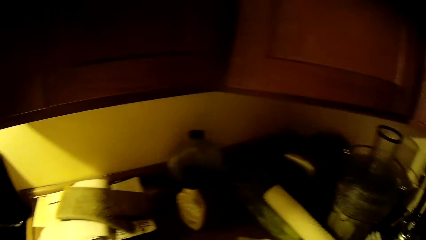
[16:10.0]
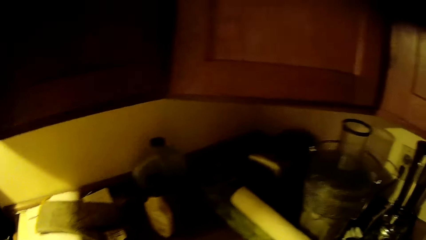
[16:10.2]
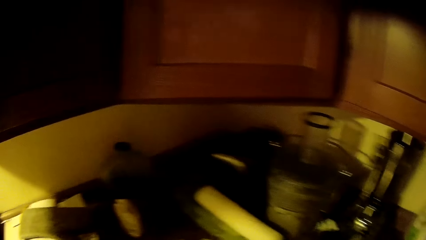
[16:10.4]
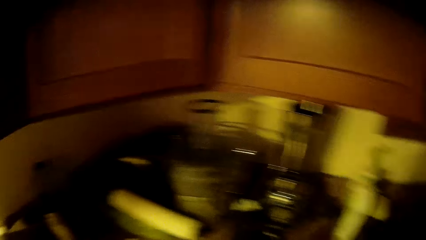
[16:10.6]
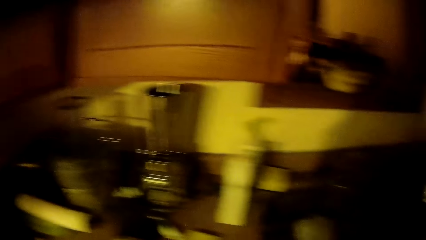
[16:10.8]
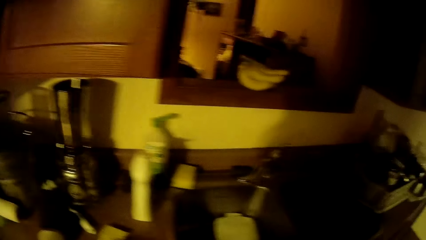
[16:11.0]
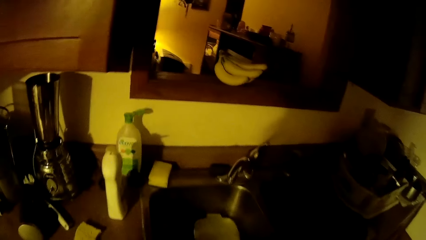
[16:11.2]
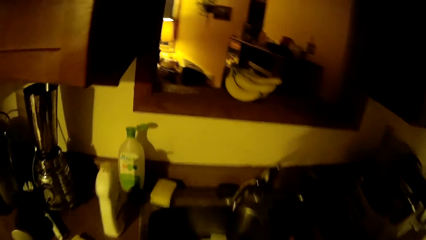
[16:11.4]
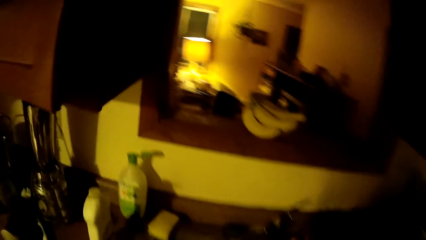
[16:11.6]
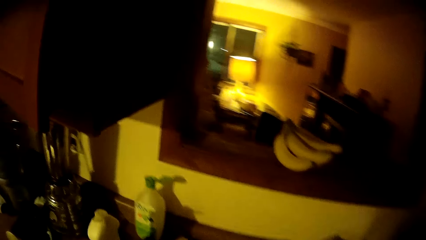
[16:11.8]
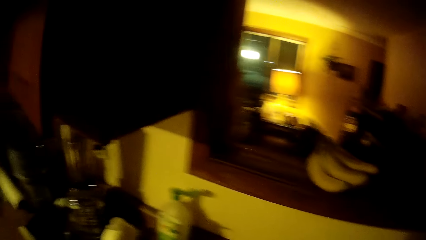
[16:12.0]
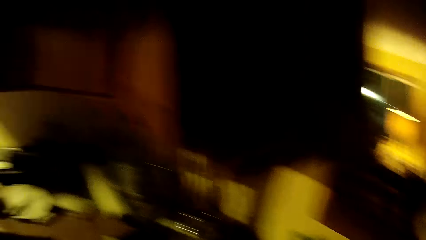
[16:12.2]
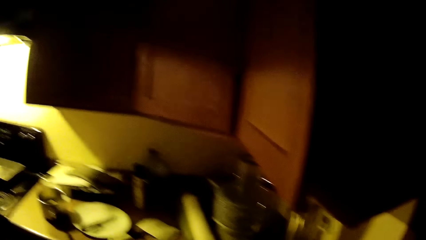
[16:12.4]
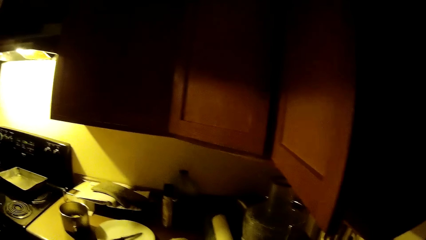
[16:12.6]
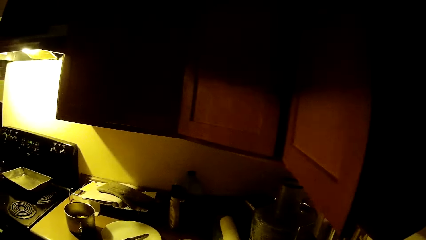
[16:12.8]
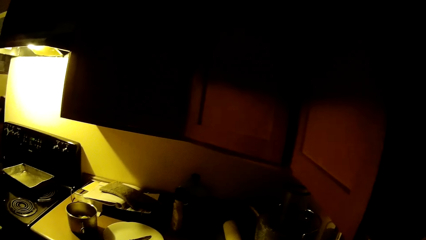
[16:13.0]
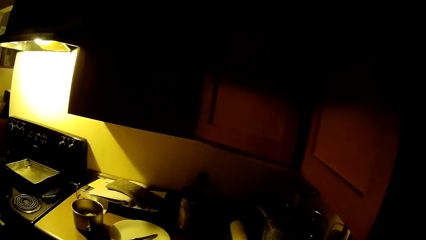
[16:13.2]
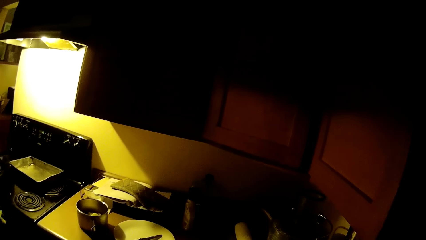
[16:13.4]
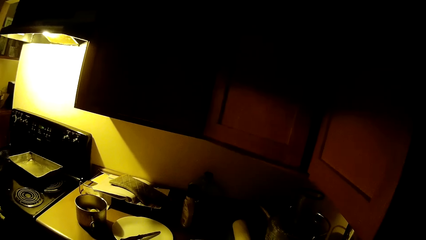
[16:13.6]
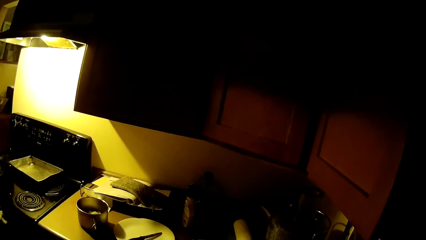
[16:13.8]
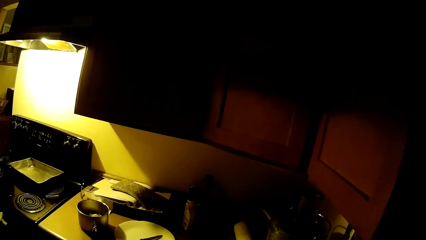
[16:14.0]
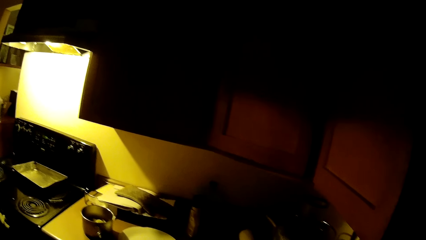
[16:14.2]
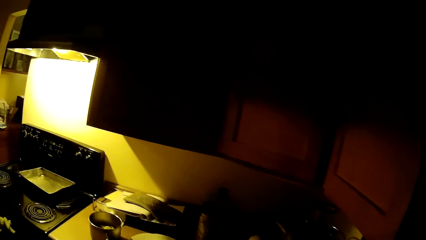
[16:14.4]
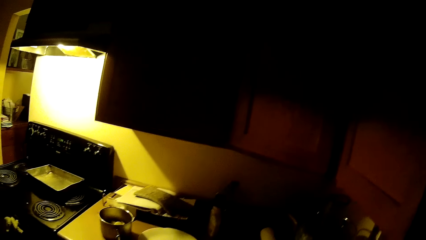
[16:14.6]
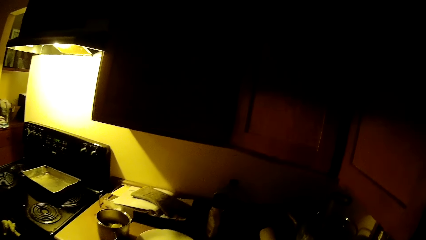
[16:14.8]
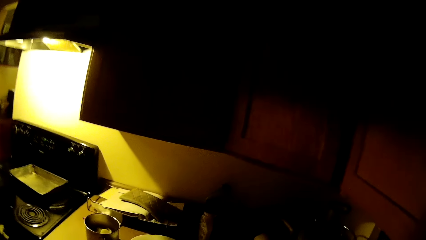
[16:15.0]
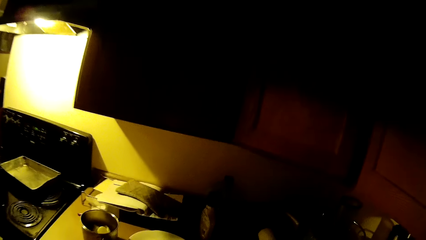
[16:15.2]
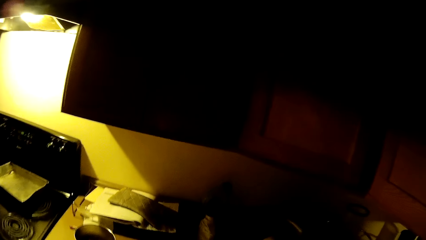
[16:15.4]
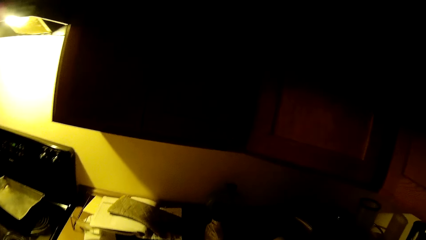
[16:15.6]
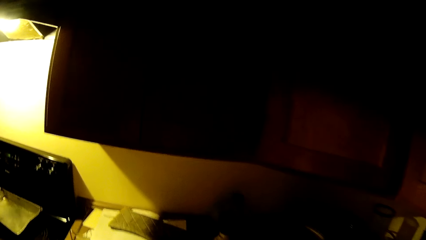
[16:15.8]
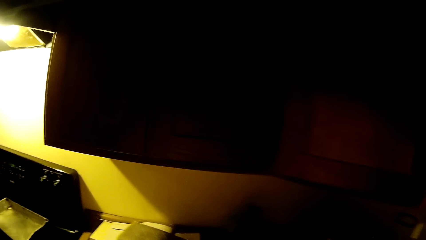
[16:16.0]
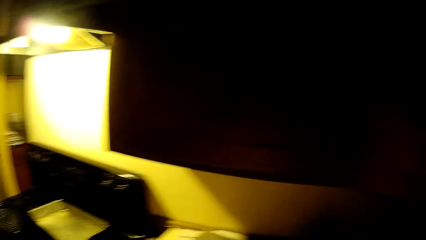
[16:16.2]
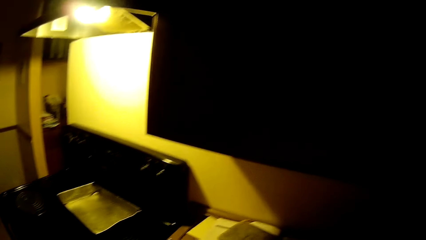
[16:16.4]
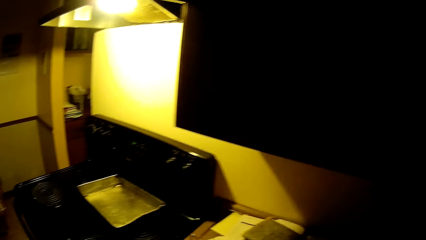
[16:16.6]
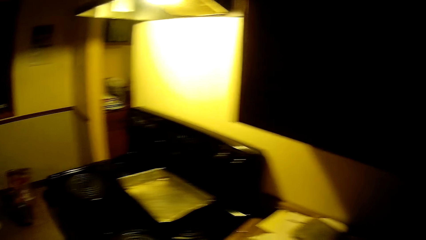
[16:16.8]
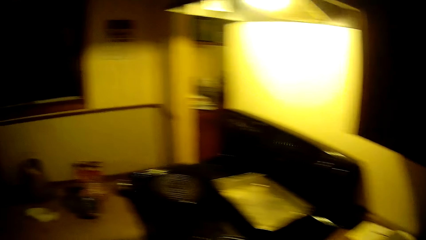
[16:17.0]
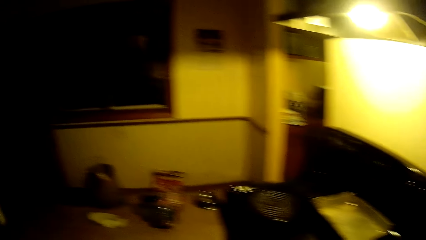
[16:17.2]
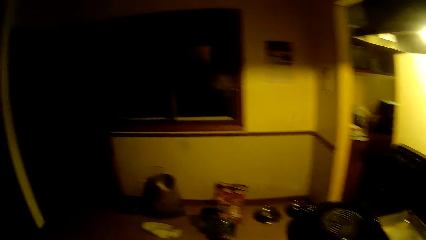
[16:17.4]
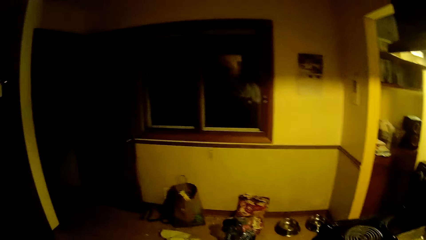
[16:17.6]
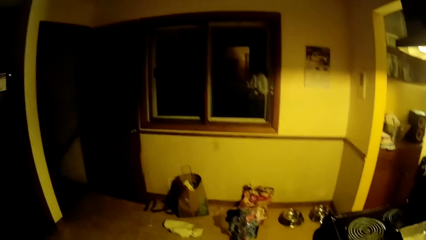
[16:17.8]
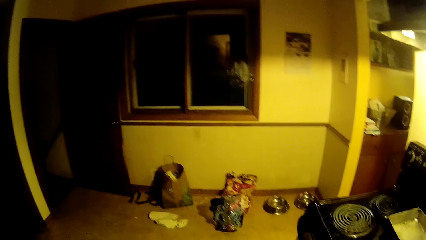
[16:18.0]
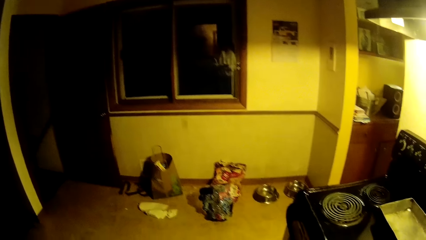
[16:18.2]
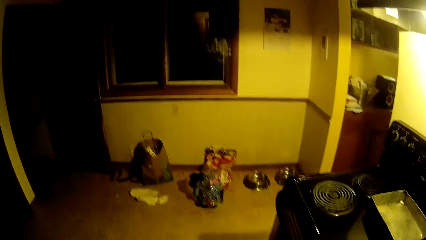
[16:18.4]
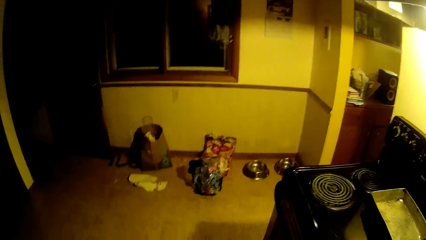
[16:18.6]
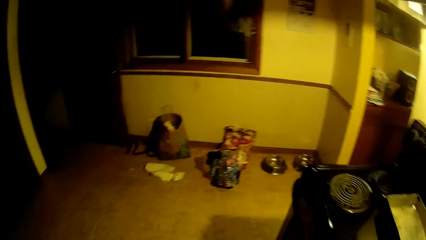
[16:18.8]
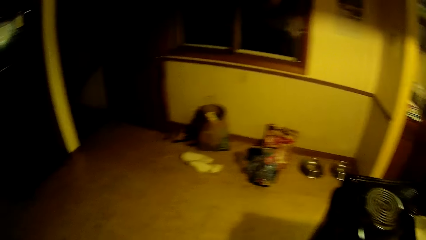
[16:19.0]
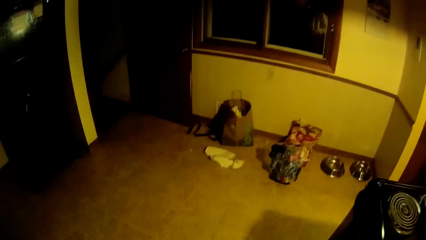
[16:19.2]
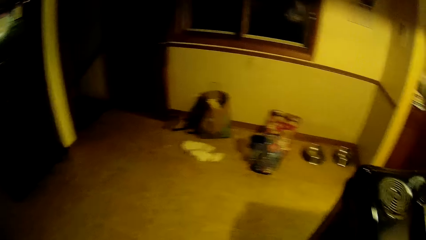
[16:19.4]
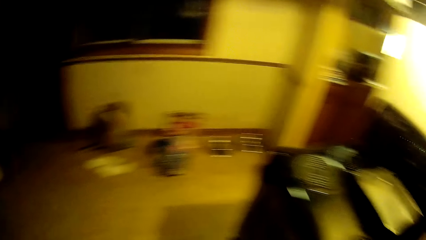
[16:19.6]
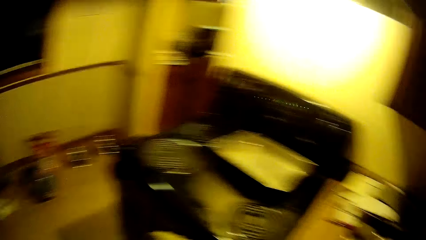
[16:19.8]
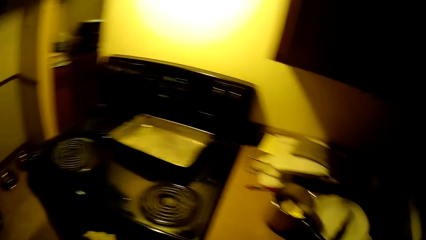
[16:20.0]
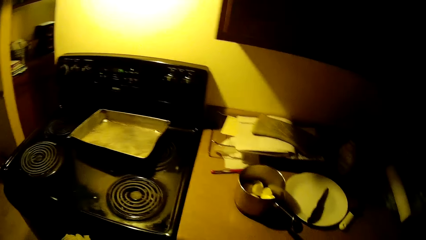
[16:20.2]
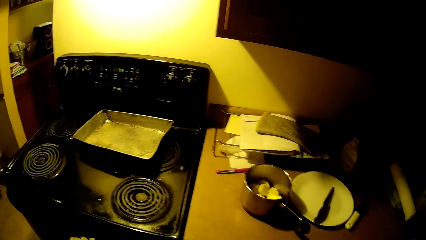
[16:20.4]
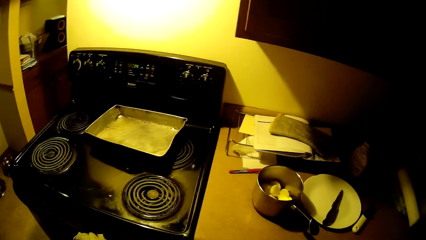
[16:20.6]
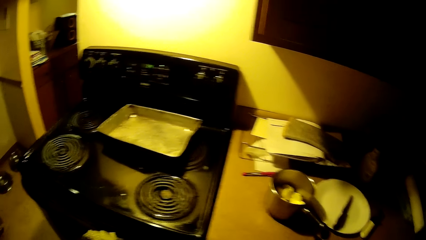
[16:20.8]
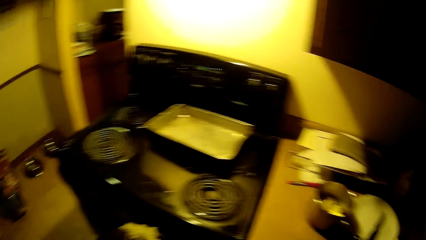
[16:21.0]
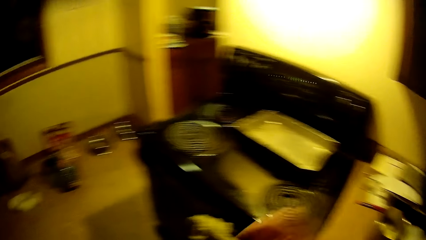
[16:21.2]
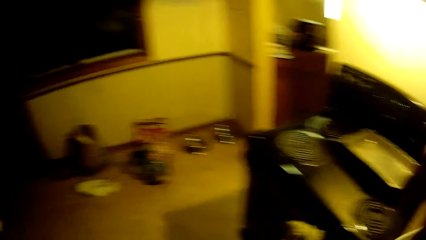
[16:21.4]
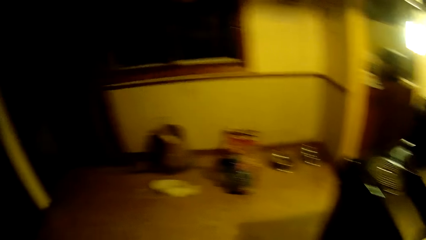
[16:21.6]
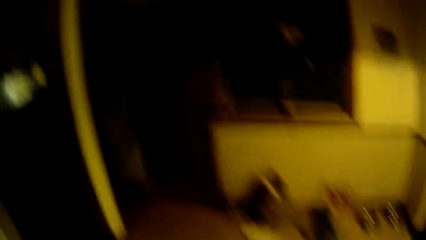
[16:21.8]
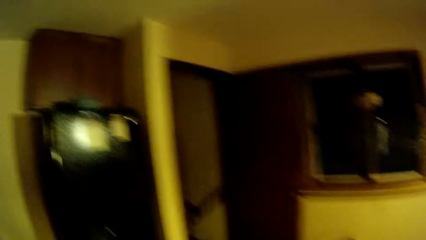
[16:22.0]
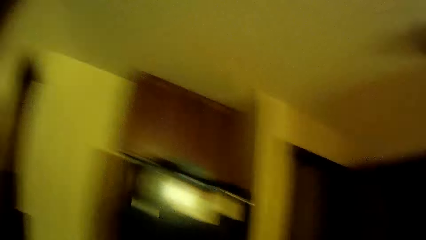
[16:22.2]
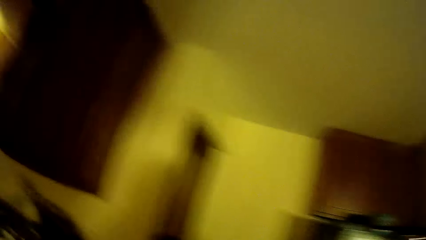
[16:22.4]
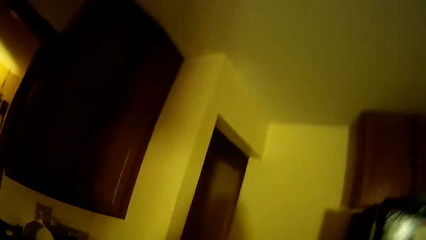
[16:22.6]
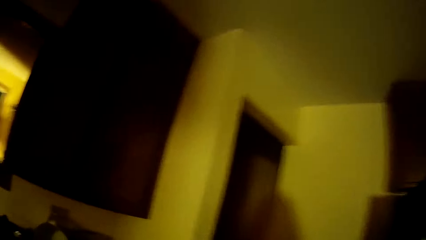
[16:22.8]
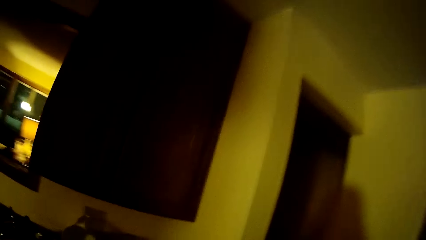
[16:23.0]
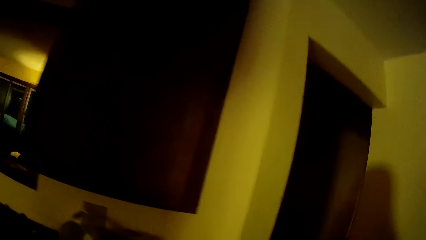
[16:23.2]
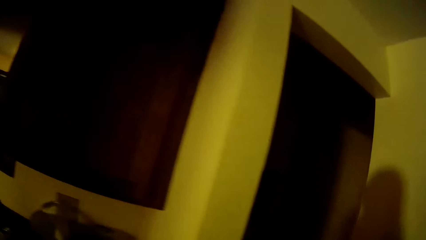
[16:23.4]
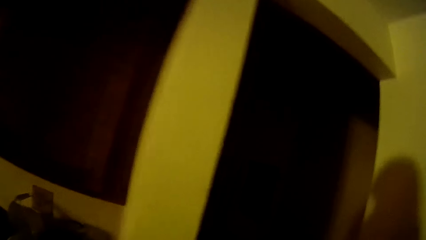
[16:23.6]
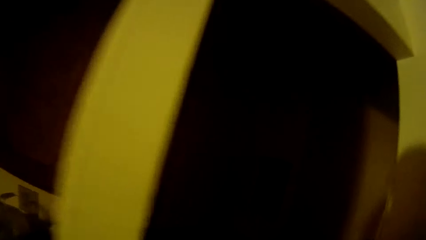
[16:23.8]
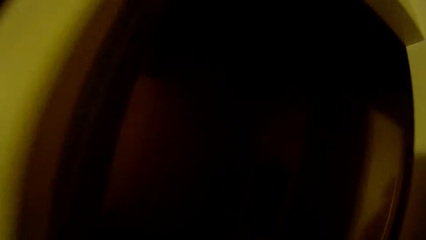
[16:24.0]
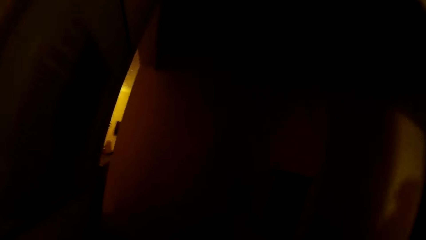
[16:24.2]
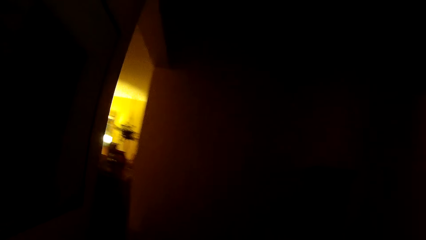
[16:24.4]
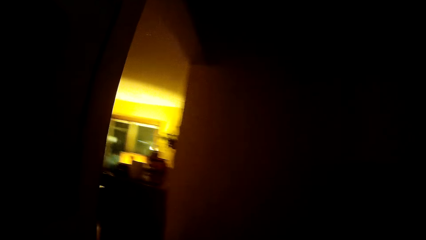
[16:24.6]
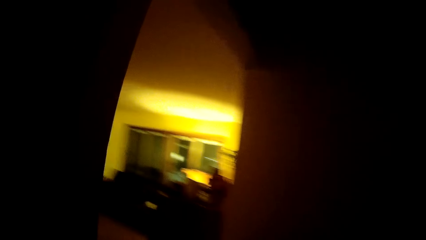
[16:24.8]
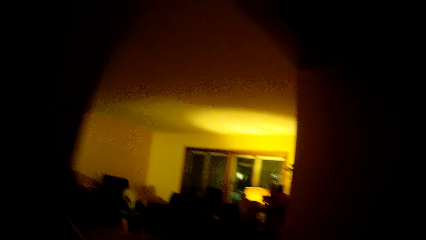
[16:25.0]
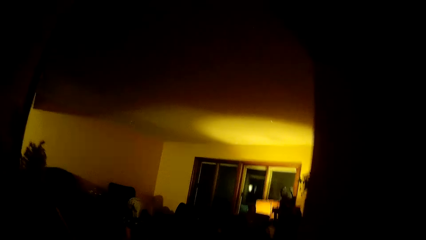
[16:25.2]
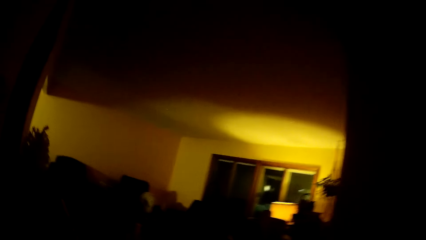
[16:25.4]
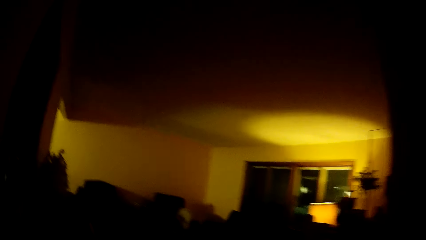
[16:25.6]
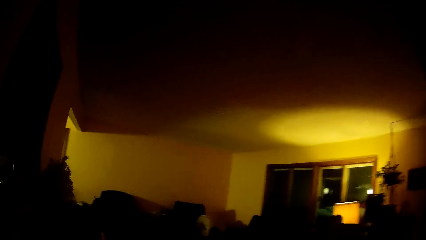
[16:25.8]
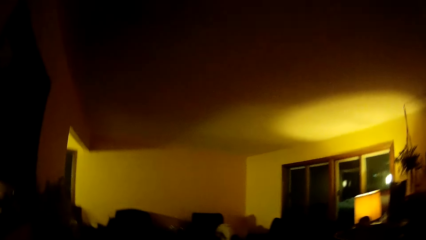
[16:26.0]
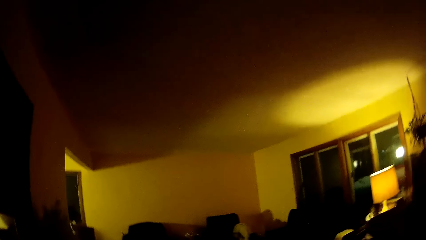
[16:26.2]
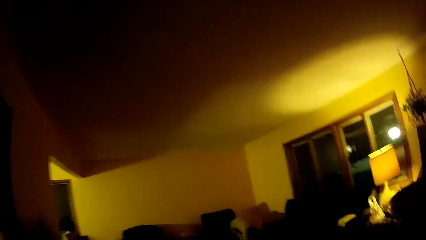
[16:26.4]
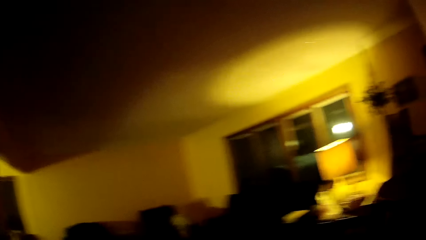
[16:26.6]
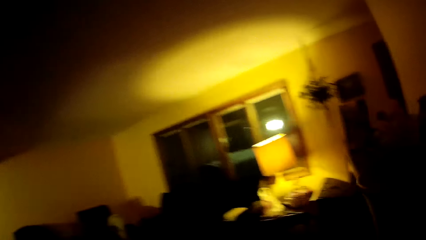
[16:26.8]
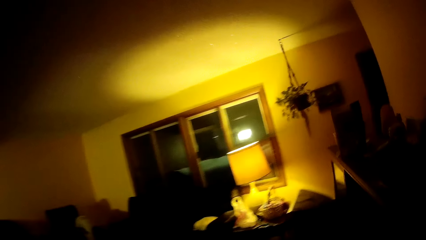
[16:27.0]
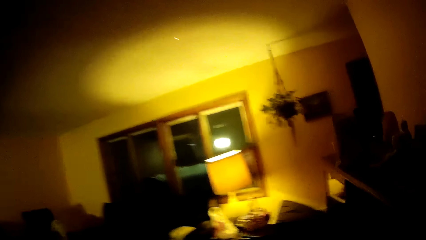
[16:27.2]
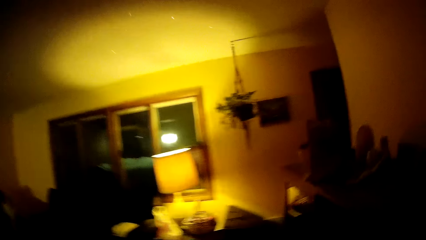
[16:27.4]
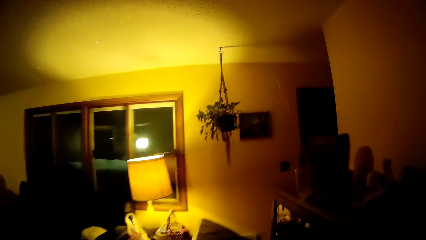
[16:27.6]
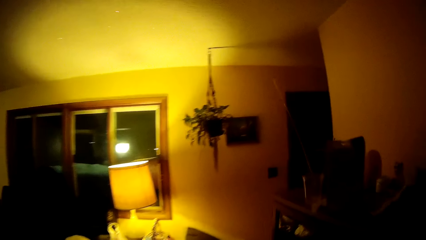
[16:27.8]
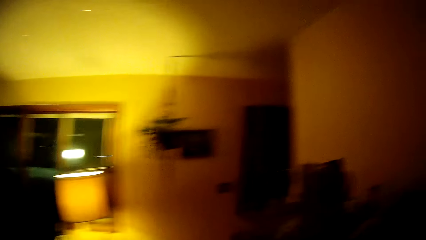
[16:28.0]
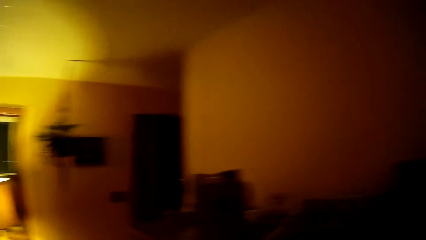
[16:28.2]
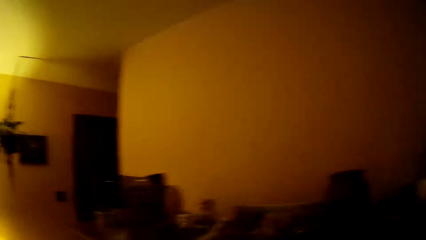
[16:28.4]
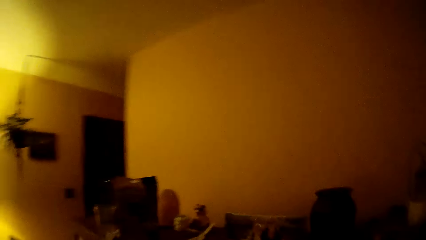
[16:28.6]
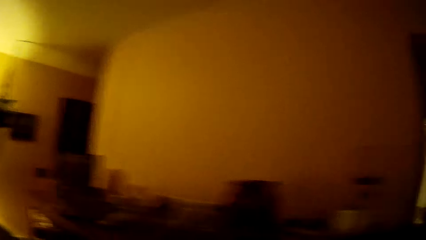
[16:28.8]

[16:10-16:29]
The camera wearer does something in the kitchen. They move from the kitchen into a living room.
